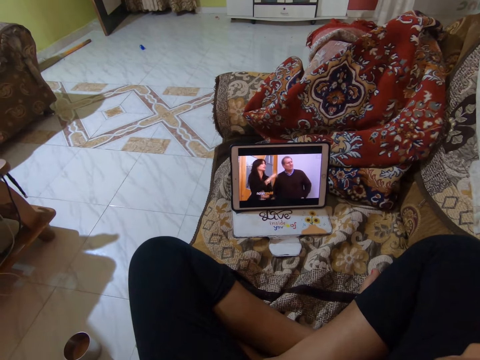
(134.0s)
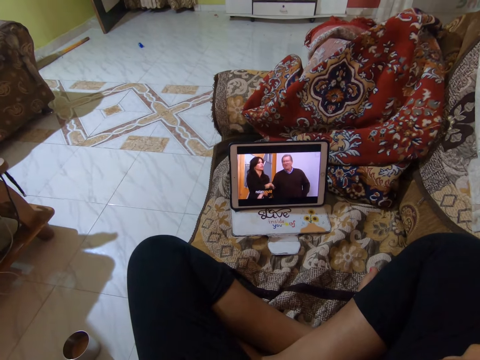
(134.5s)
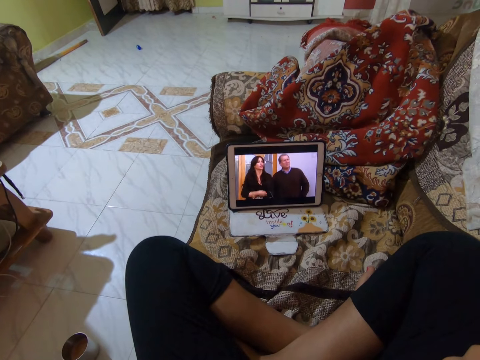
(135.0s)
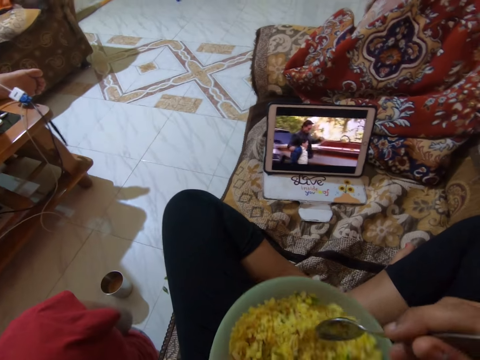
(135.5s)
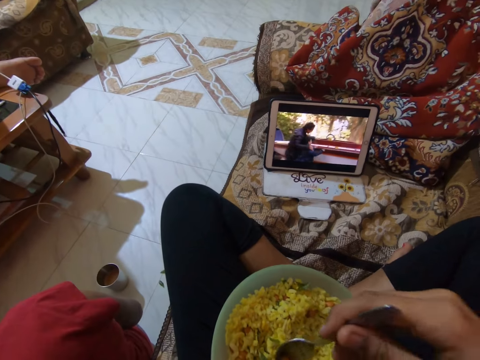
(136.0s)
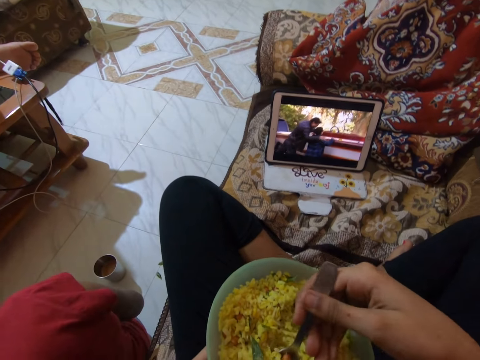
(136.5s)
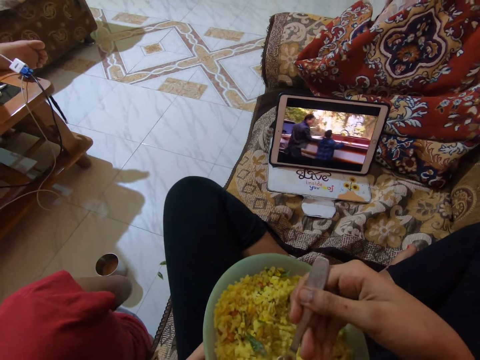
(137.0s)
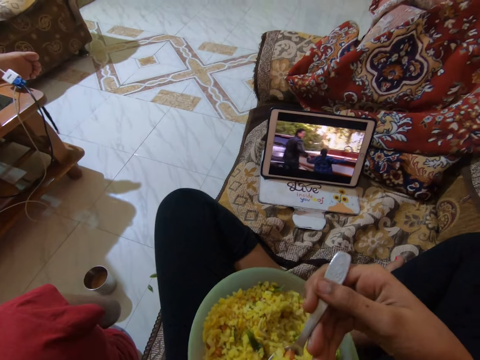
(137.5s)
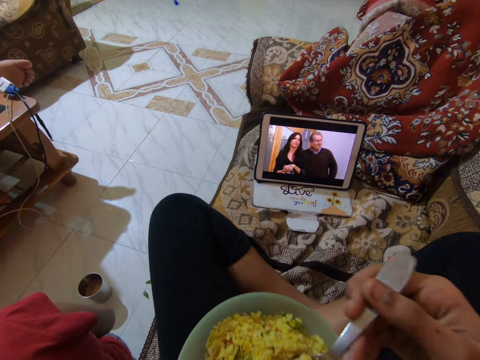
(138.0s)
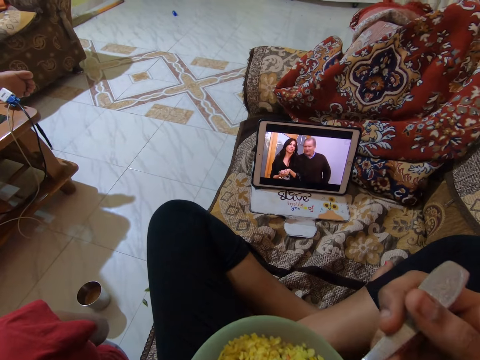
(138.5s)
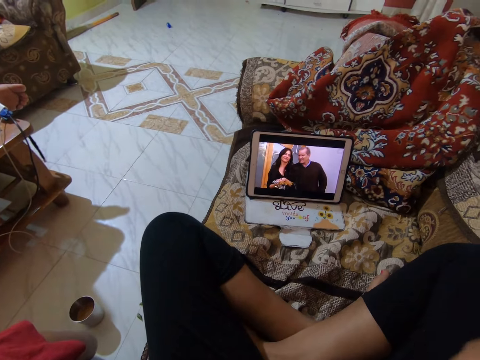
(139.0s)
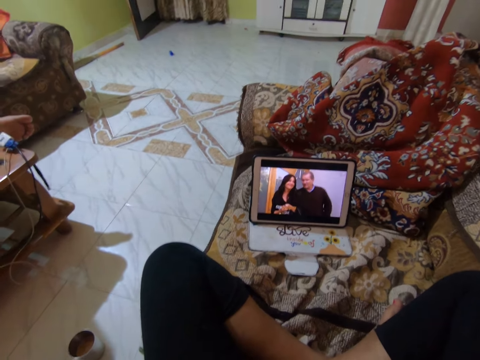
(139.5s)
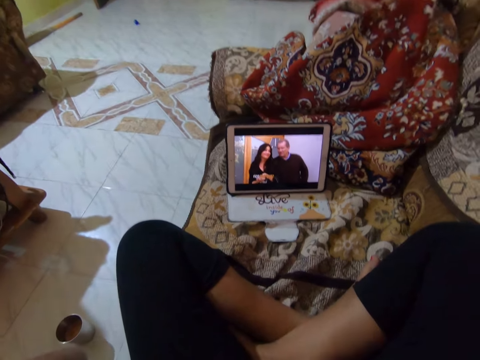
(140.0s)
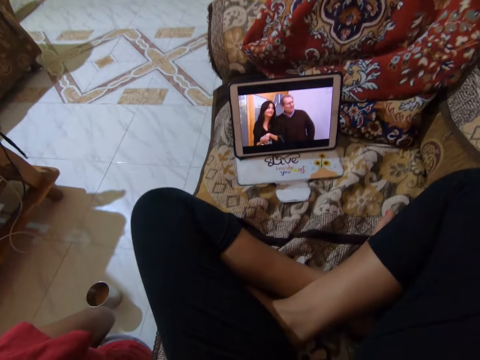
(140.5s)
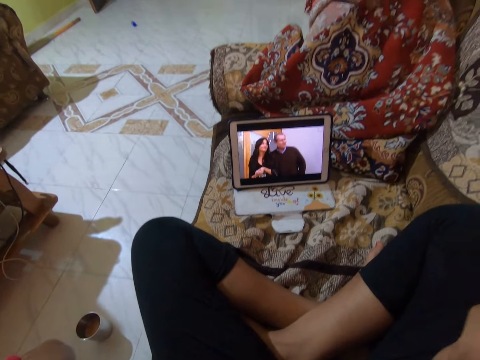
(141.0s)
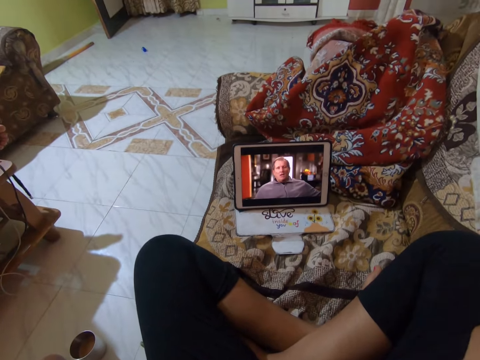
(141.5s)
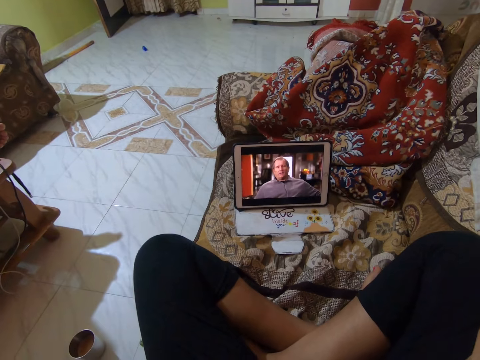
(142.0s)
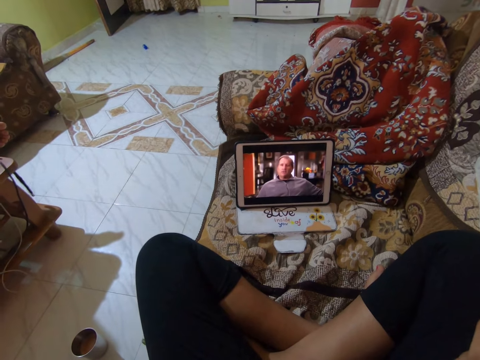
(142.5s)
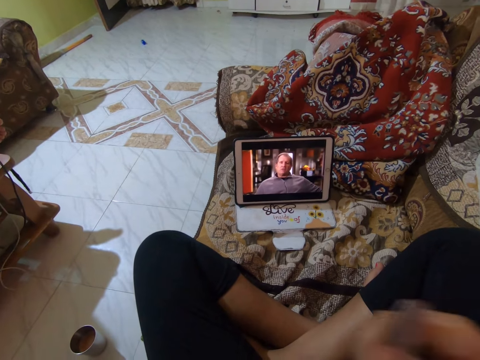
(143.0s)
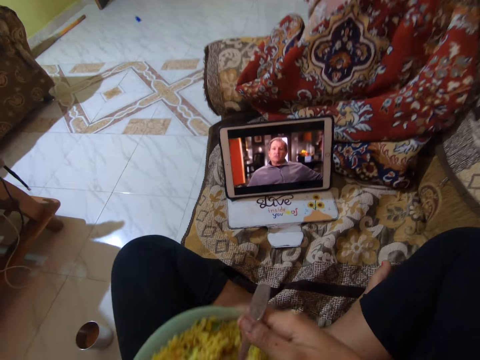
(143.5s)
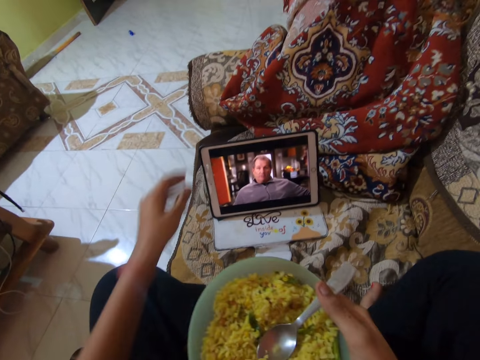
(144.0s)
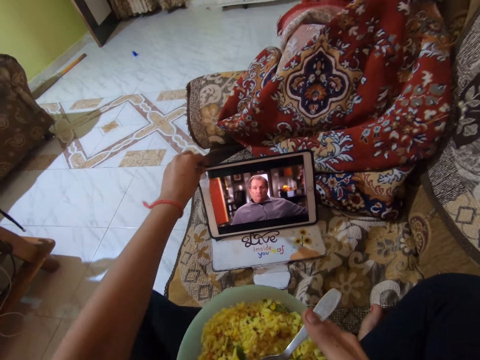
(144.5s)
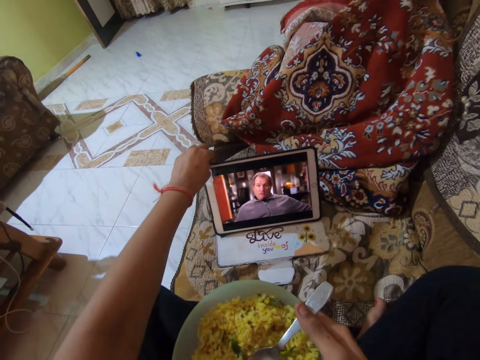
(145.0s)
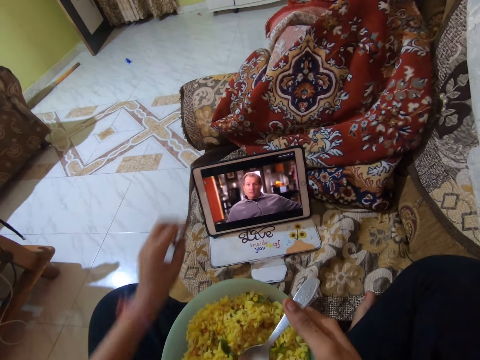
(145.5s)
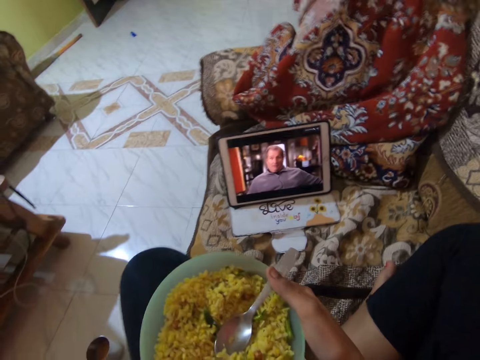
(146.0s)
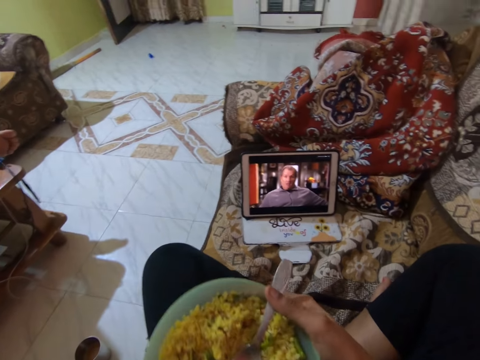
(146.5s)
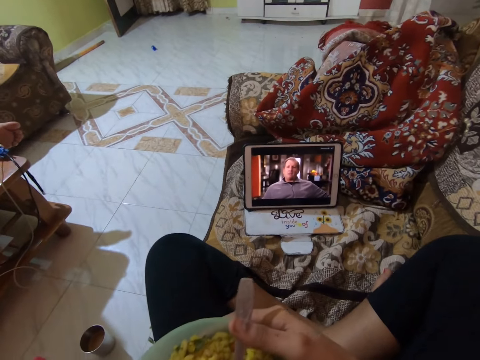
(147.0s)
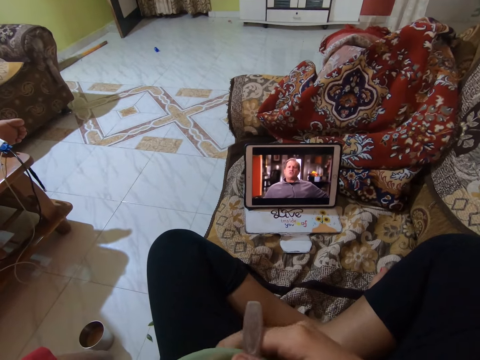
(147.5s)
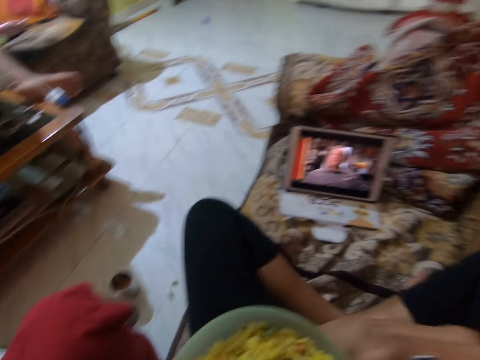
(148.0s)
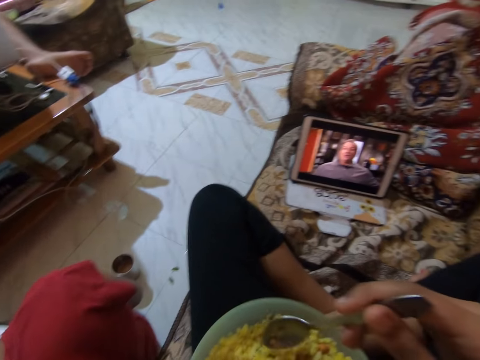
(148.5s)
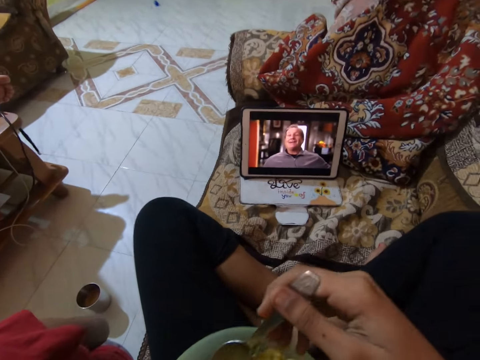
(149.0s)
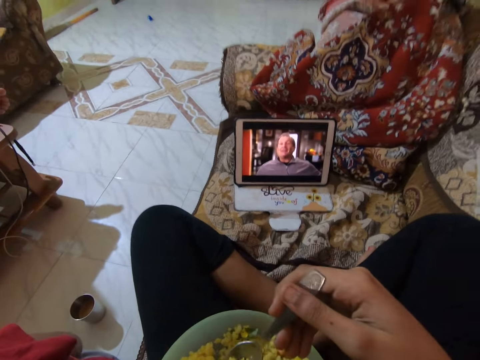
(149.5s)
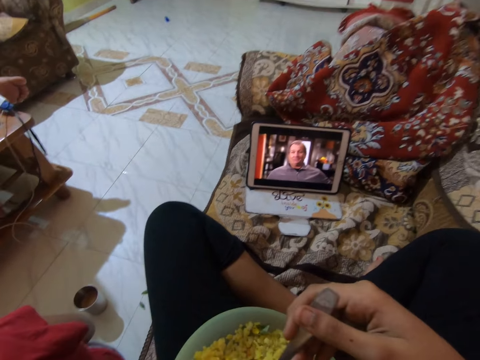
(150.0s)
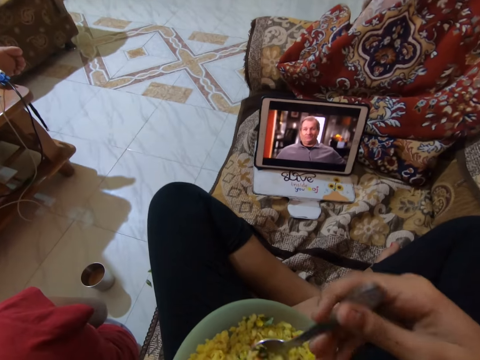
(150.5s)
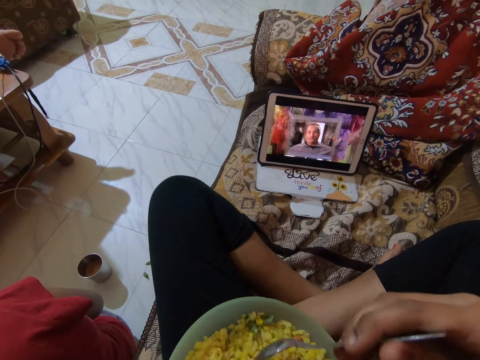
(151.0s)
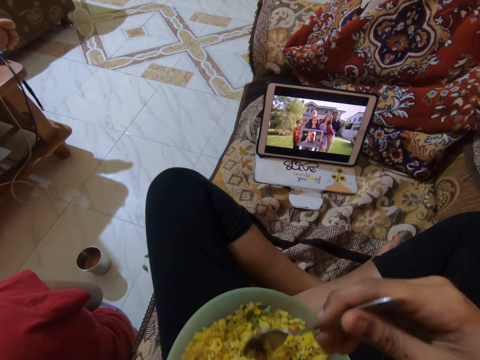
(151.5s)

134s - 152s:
The camera wearer scoops the rice with a spoon from the bowl. They eat the rice from the bowl. They watch a movie on a tablet. They operate the tablet. They watch a movie on the tablet. They scoop the rice with the spoon from the bowl.

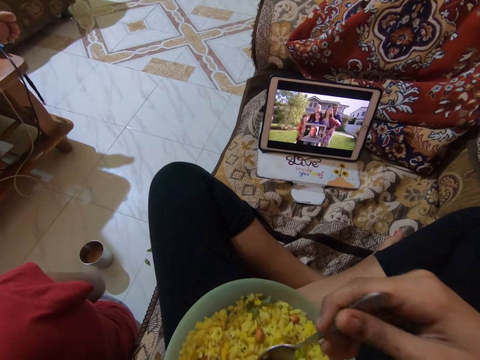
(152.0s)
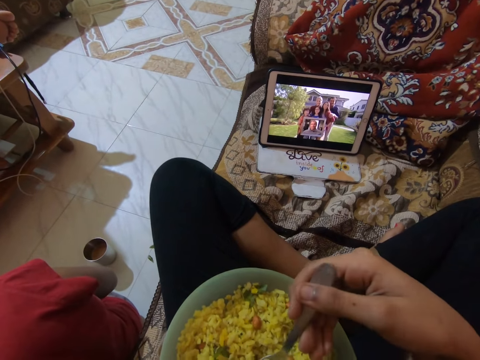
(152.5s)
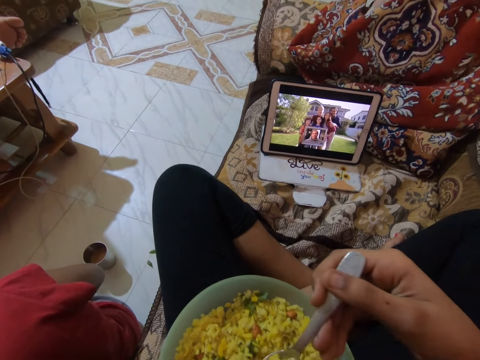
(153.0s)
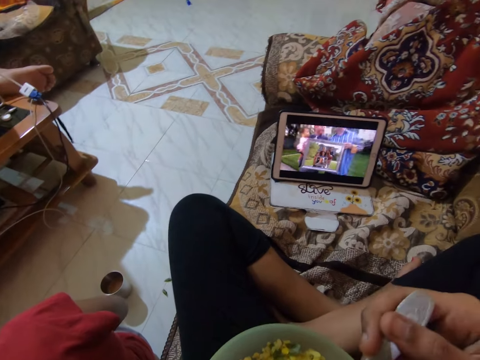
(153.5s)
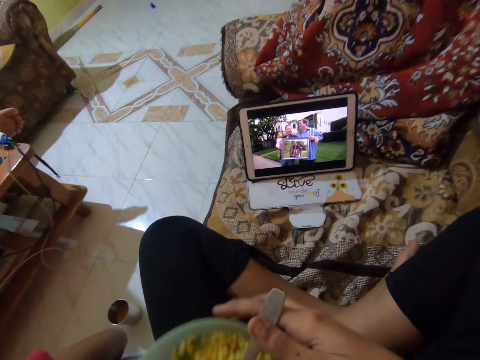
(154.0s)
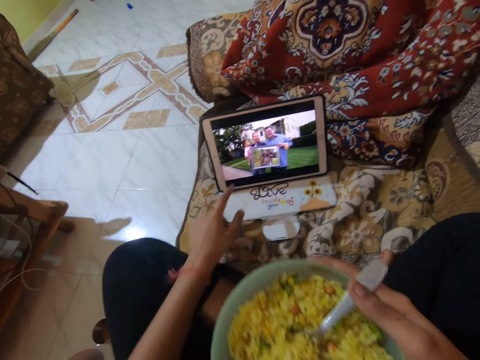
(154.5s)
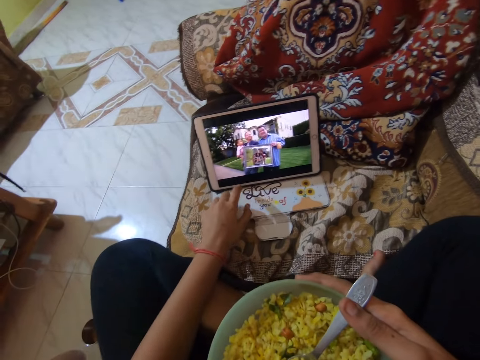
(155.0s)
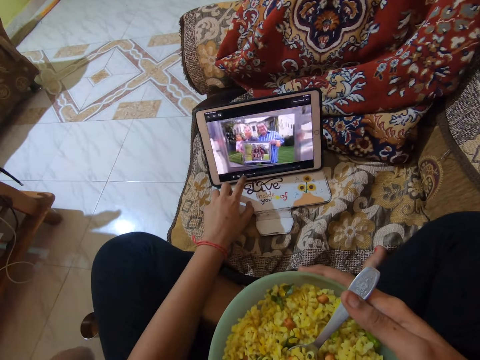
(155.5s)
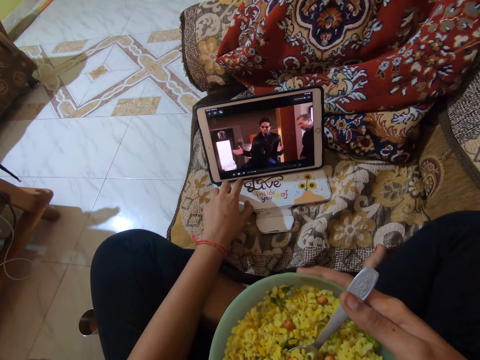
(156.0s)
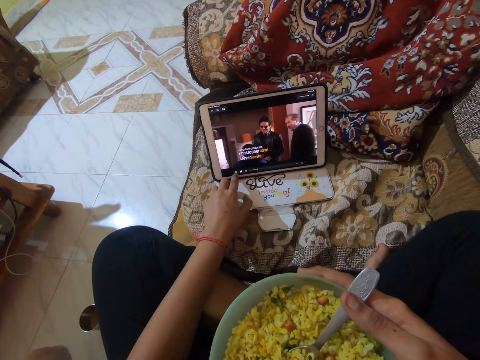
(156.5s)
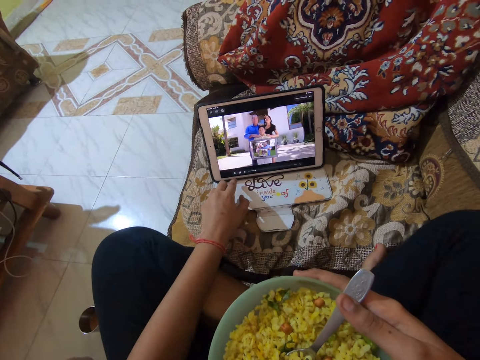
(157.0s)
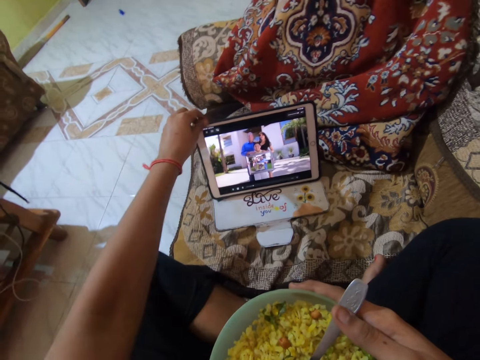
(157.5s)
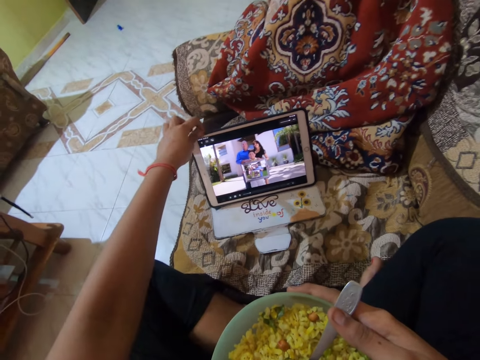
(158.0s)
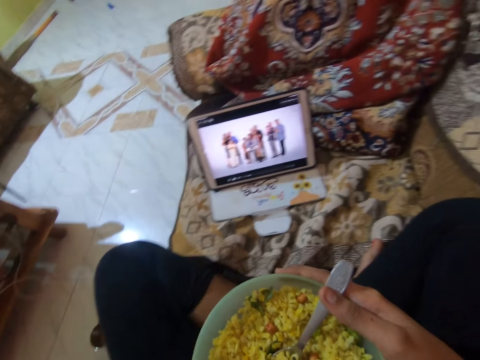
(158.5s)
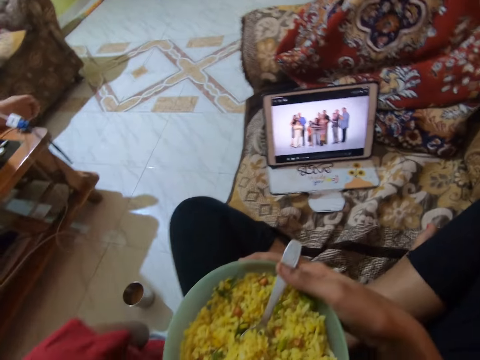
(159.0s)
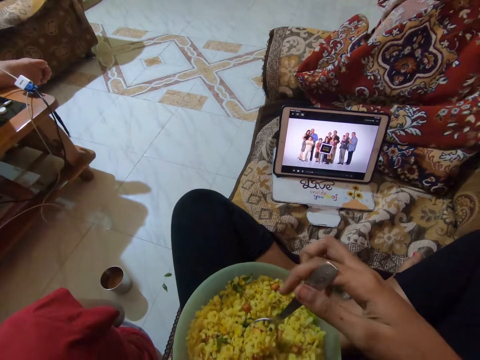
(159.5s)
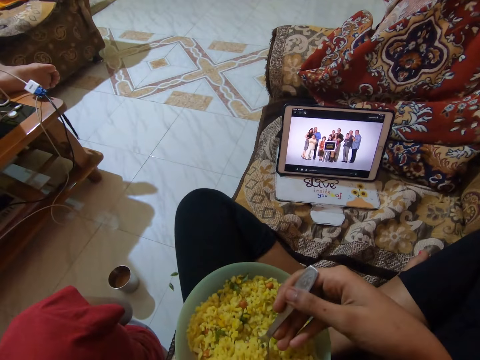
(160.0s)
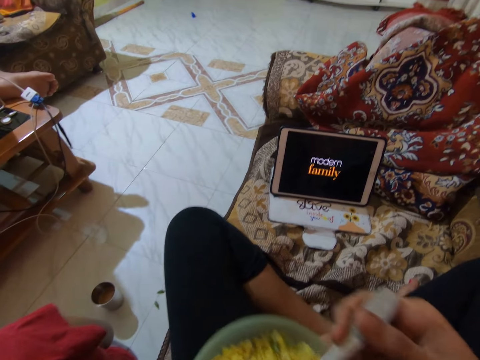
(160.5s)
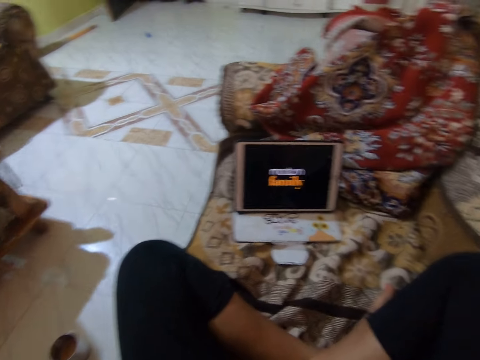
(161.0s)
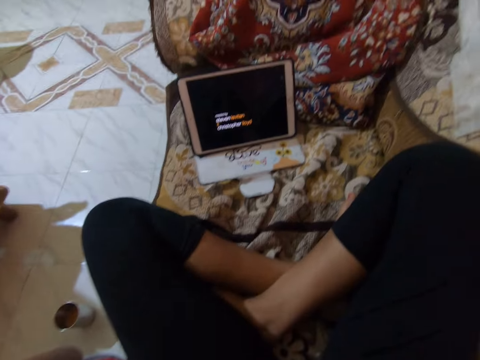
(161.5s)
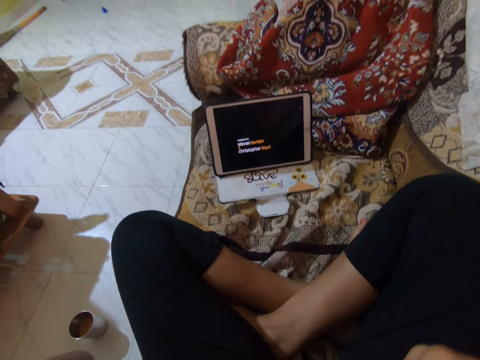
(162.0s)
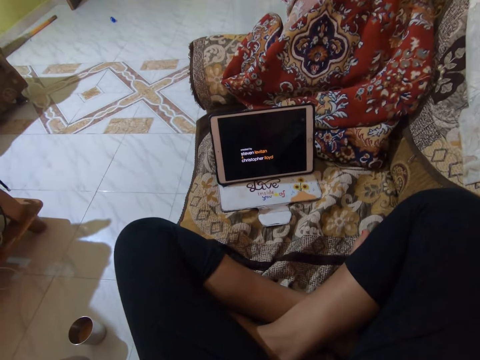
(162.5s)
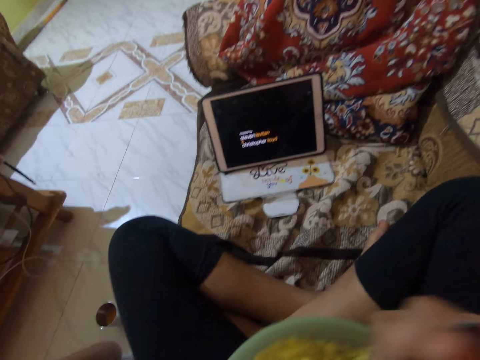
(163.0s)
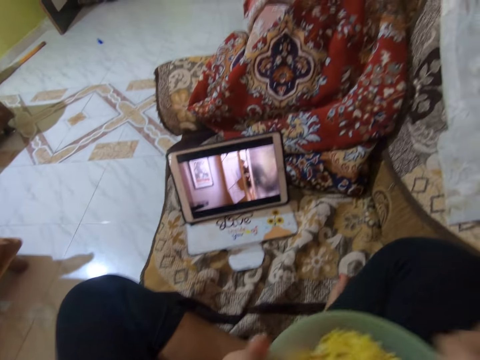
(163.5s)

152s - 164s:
The camera wearer eats the rice from the bowl. They operate the tablet. They scoop the food from the bowl. They eat the rice from the bowl.
